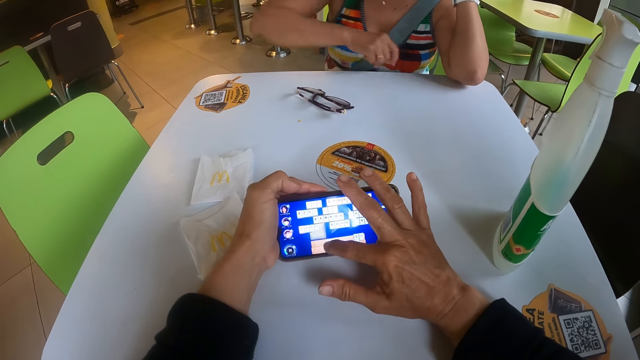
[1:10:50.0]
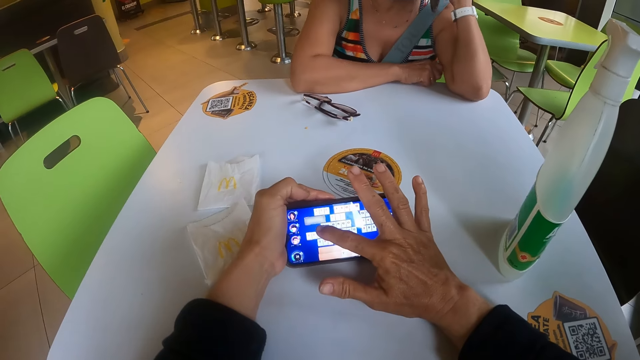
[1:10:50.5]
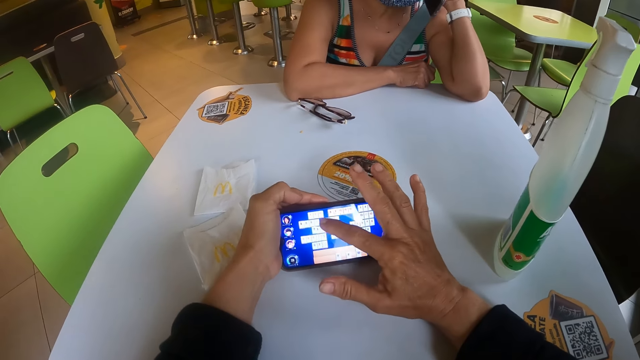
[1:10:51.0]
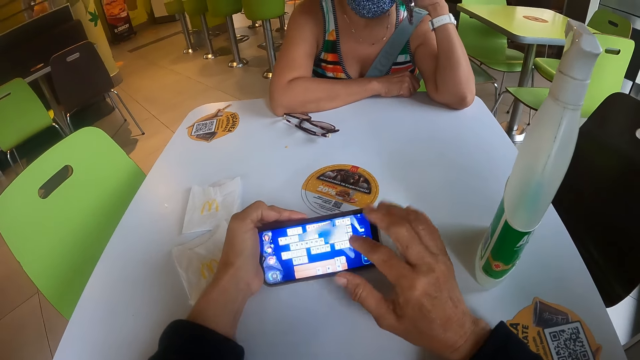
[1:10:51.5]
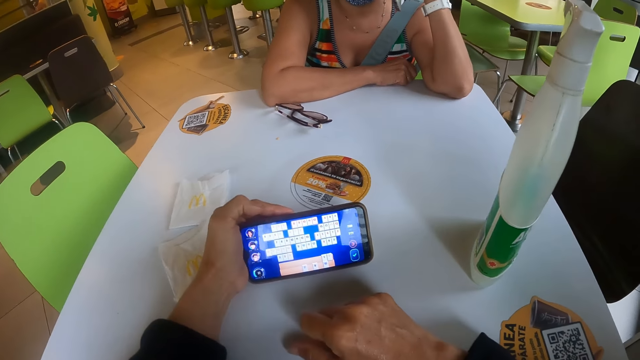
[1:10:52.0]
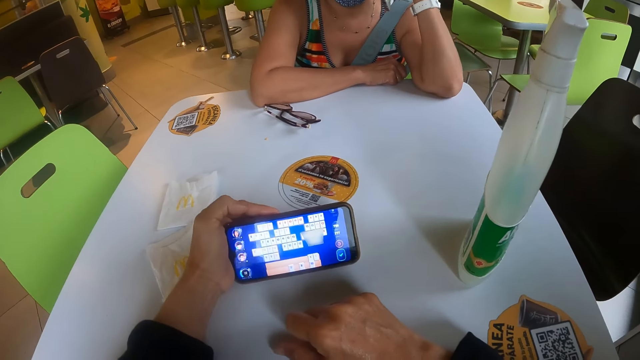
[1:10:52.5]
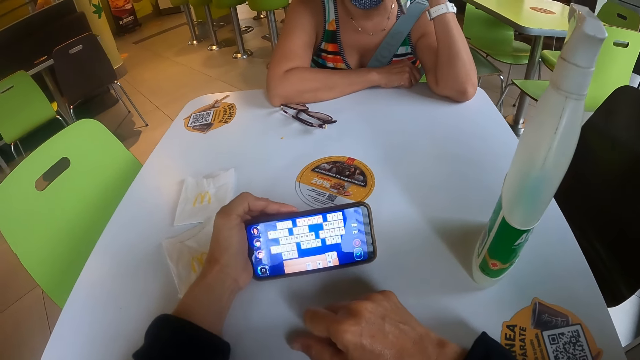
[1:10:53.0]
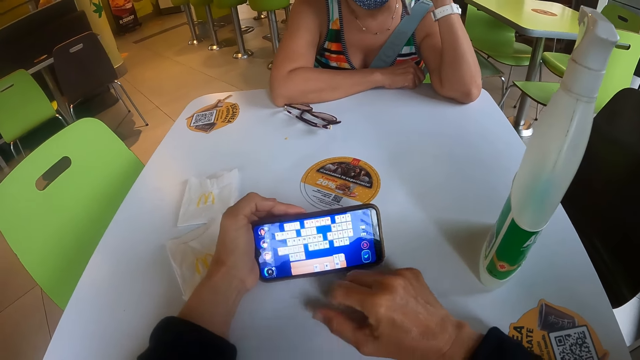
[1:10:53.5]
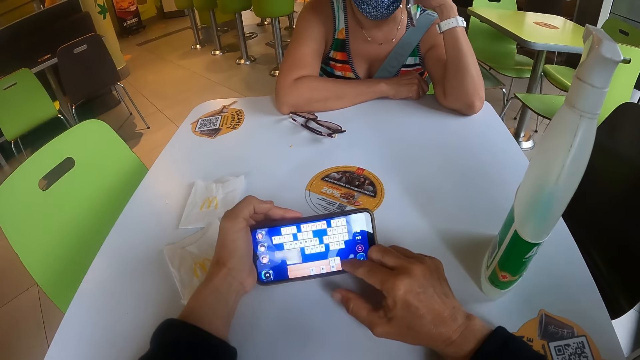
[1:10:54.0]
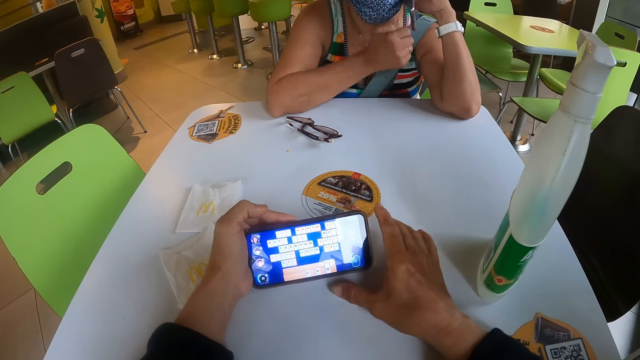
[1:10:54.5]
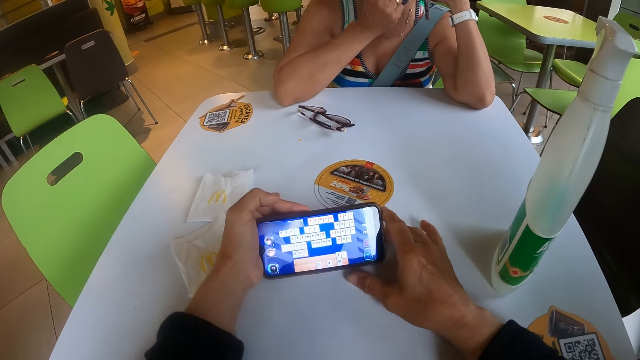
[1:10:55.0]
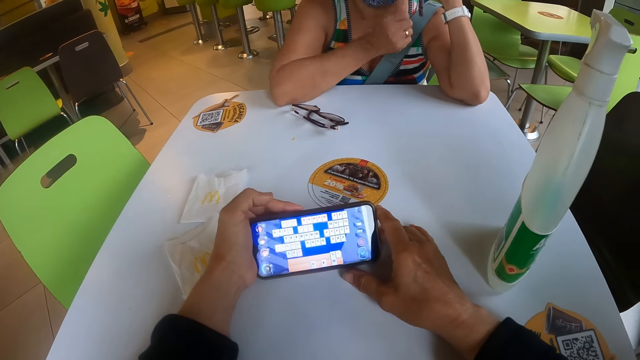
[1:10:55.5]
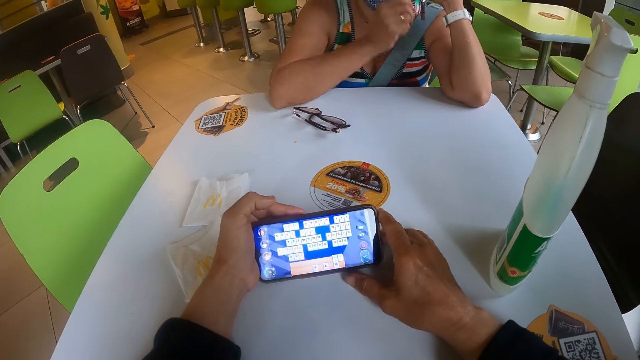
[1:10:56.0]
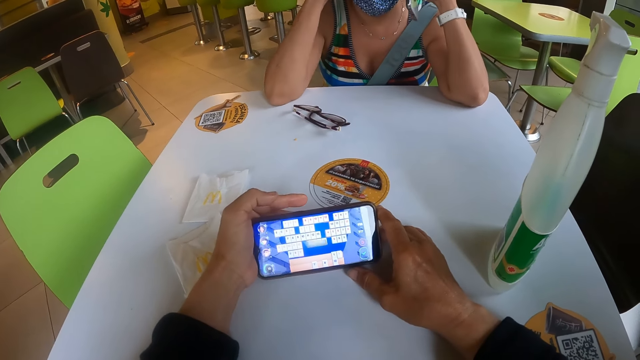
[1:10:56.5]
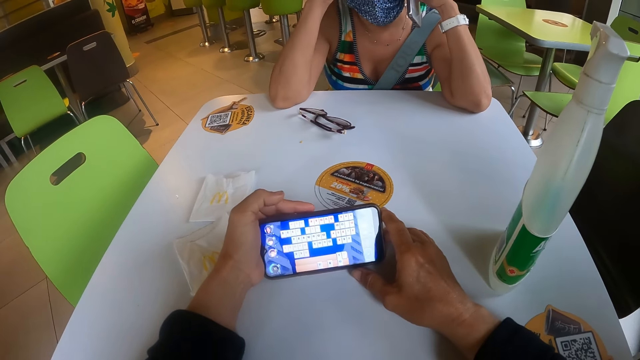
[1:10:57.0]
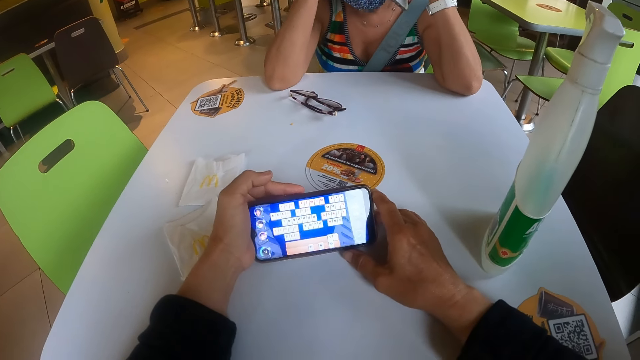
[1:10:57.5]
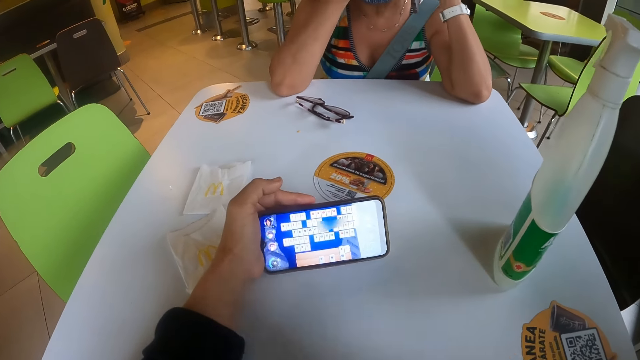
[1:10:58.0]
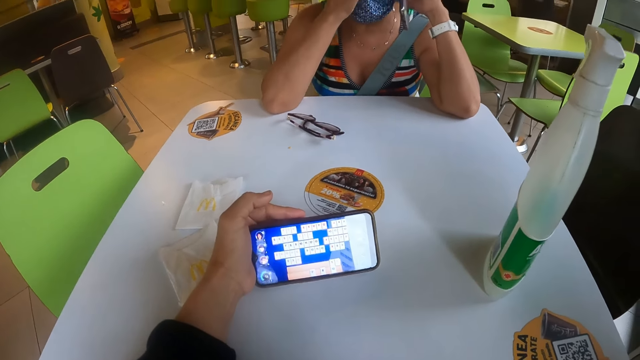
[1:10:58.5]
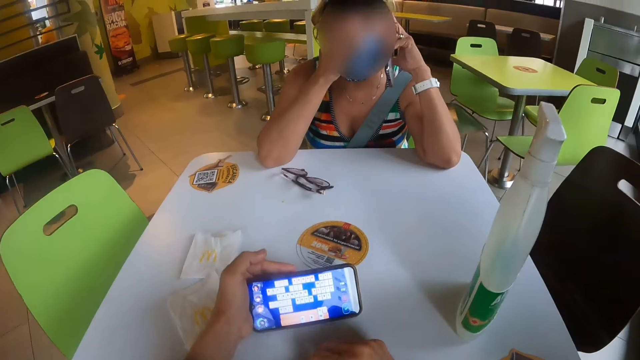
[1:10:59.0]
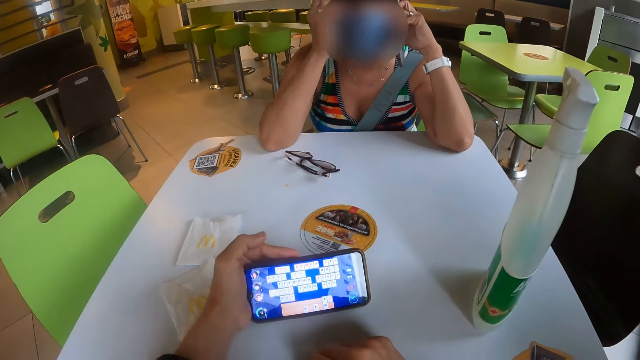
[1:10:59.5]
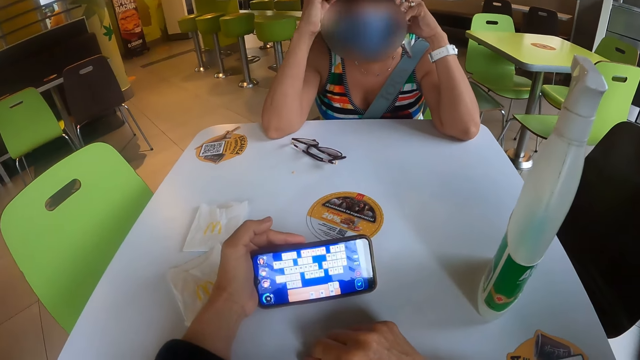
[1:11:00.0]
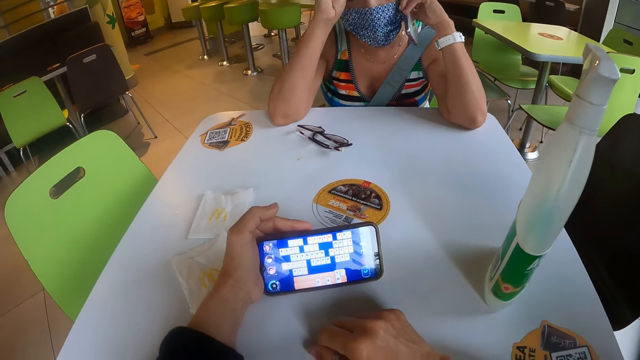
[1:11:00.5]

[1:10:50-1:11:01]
A person rests a hand on the table. The camera wearer moves a hand from the phone. They look at the phone. They touch on the phone. The person moves a hand and raises the hand. The camera wearer moves a hand from the phone. They touch their face.

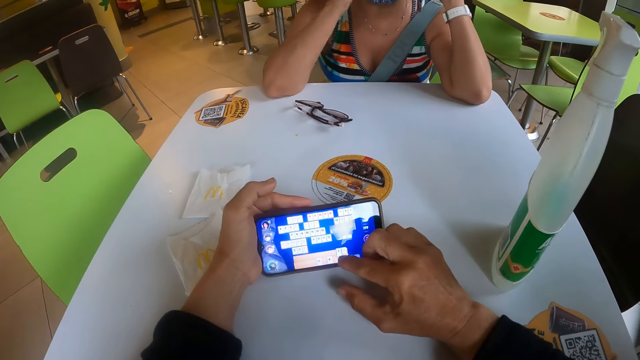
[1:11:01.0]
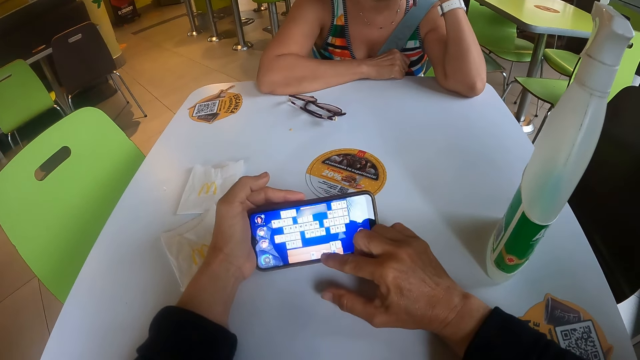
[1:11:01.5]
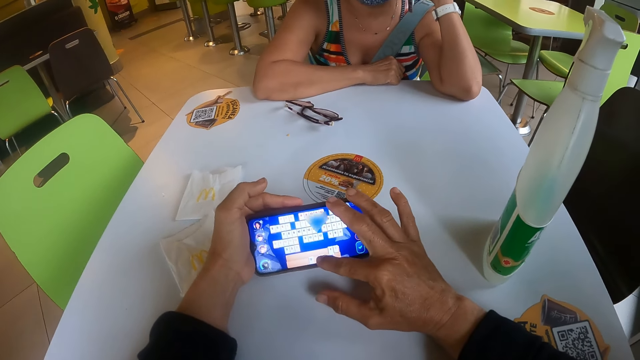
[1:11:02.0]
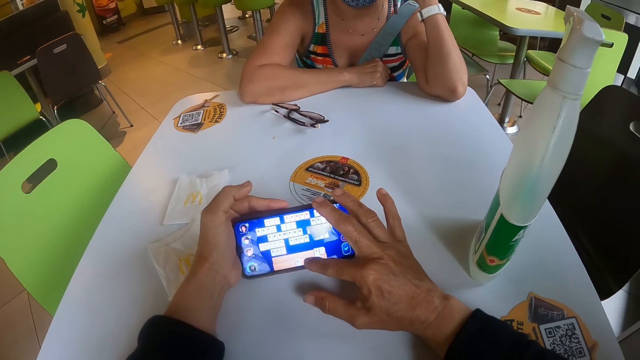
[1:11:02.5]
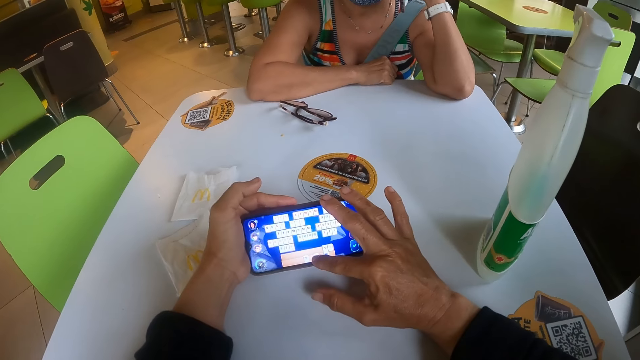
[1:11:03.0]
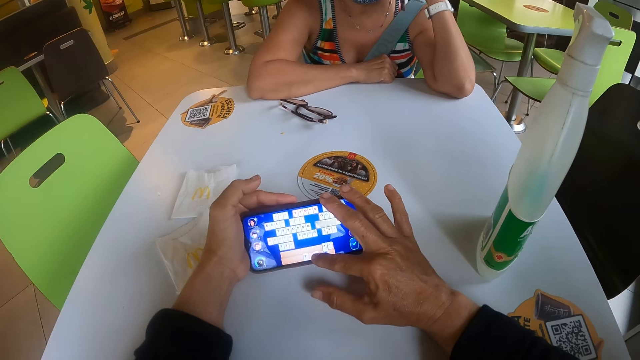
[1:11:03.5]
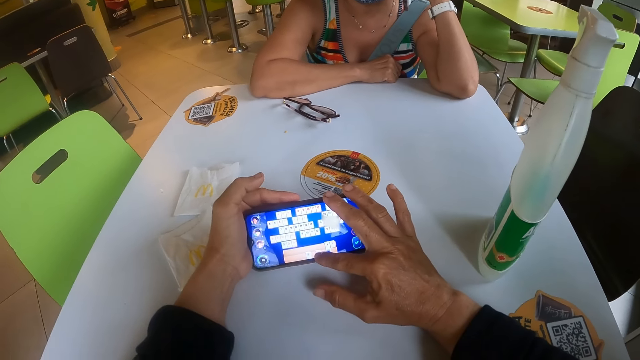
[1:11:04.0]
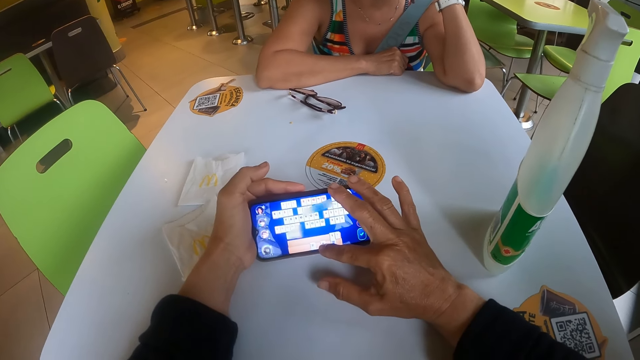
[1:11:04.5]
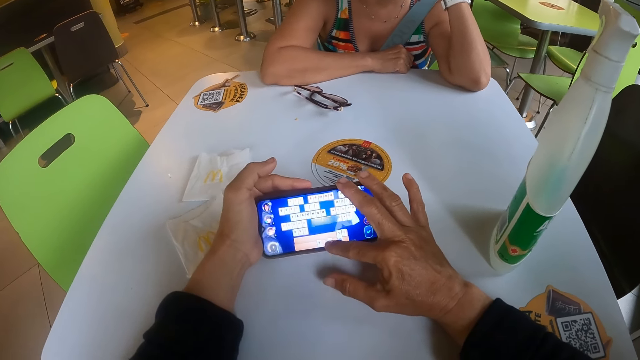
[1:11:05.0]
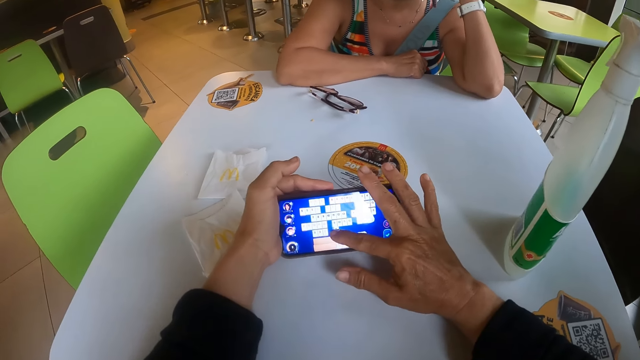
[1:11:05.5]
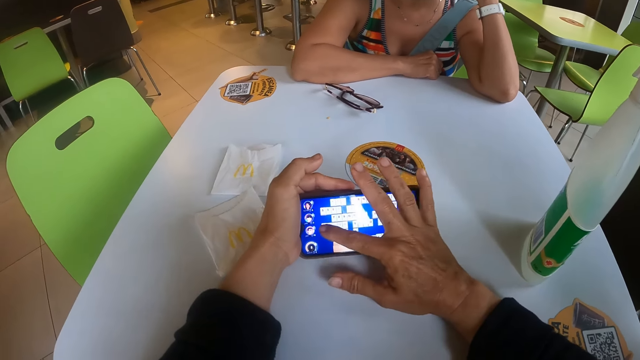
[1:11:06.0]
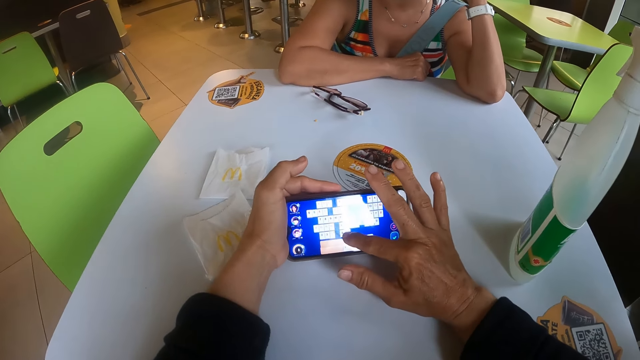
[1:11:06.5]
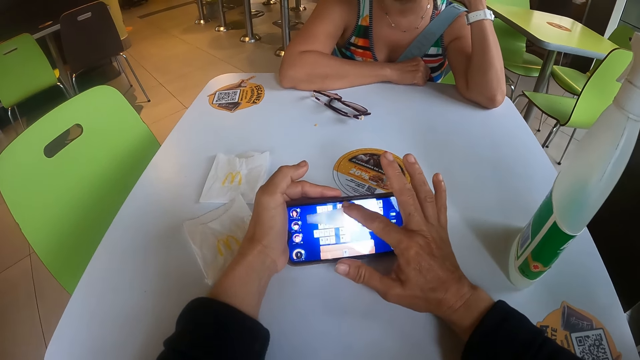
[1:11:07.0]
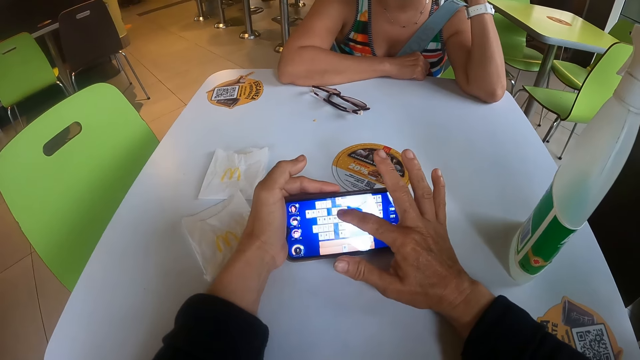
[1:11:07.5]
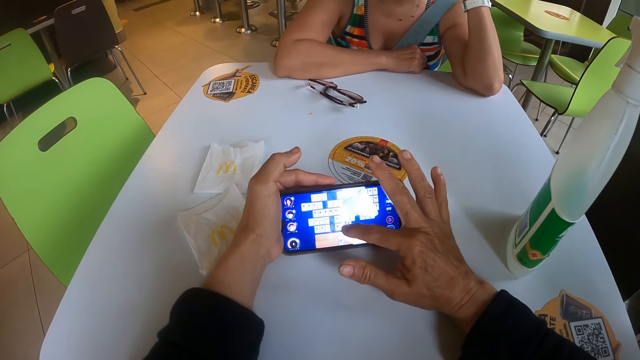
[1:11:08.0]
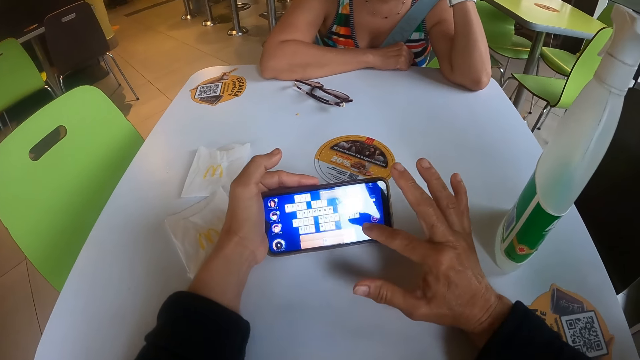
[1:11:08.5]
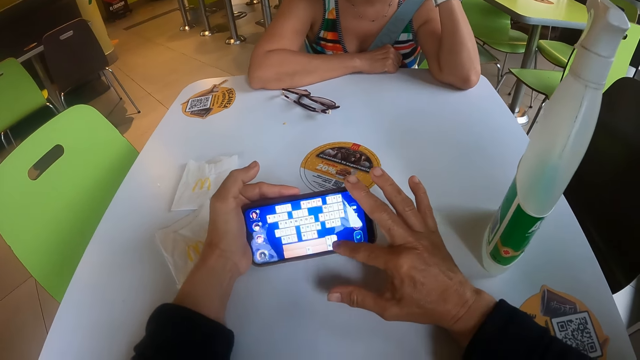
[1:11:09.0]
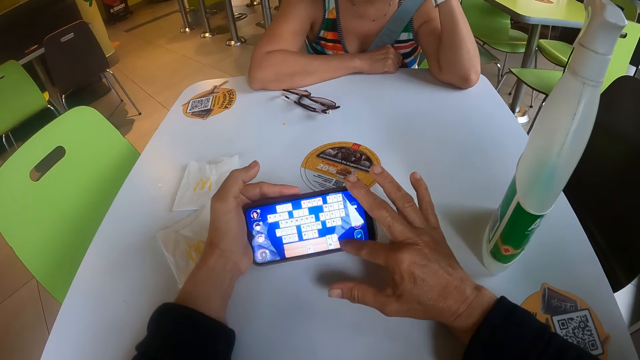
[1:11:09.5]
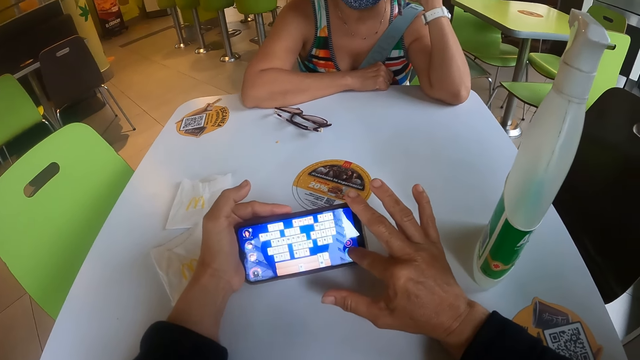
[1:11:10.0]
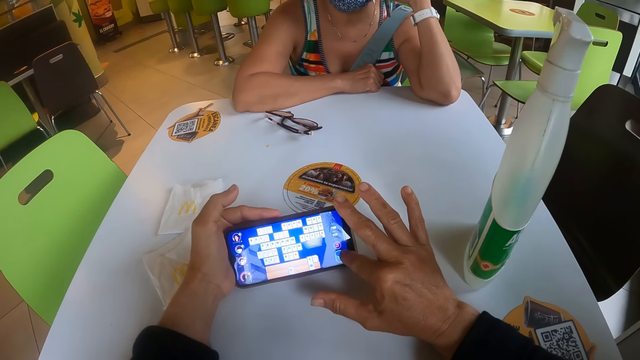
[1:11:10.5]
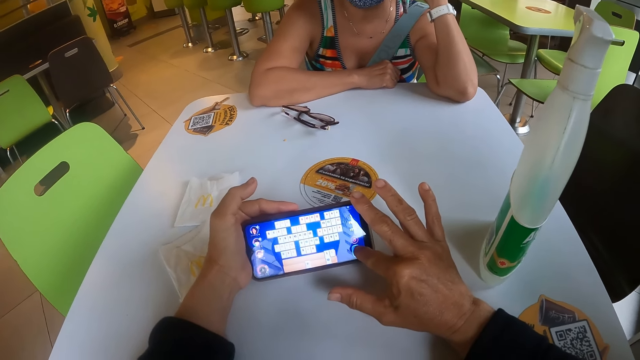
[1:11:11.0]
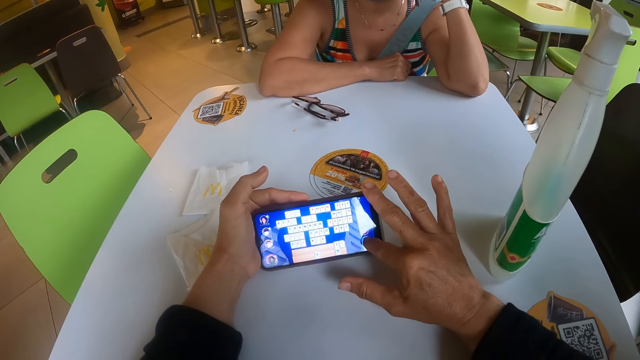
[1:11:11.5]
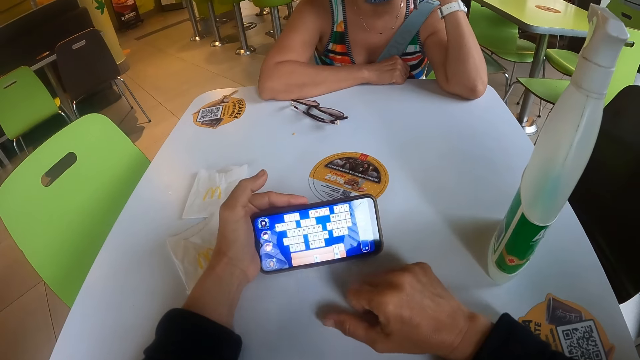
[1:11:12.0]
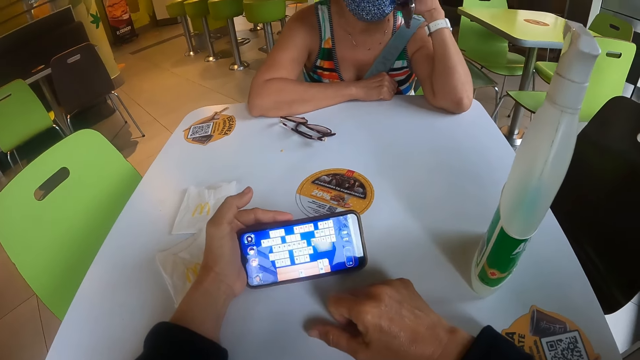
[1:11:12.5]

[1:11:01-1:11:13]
A person lowers a hand. The camera wearer operates the phone. They move a hand from the phone.
